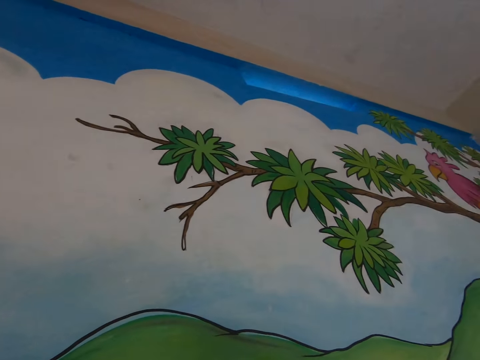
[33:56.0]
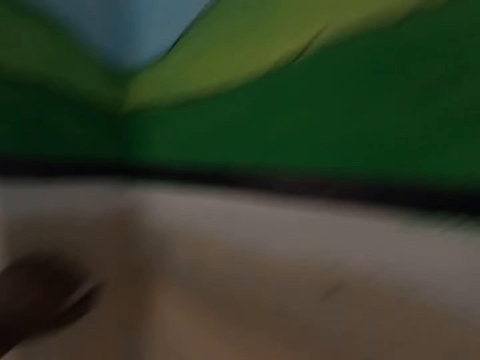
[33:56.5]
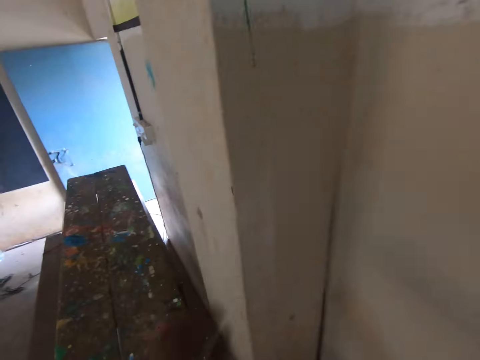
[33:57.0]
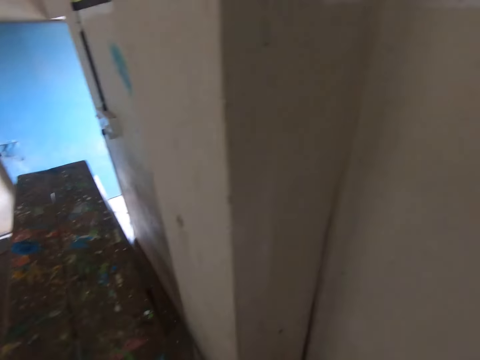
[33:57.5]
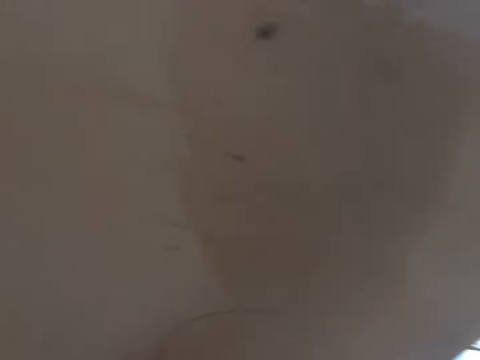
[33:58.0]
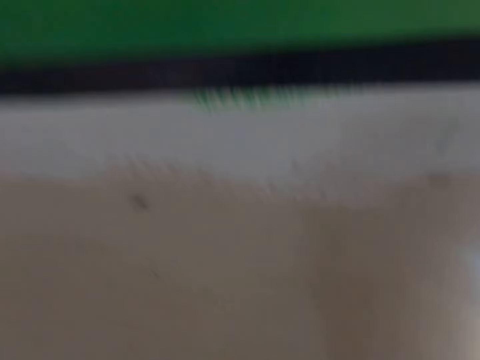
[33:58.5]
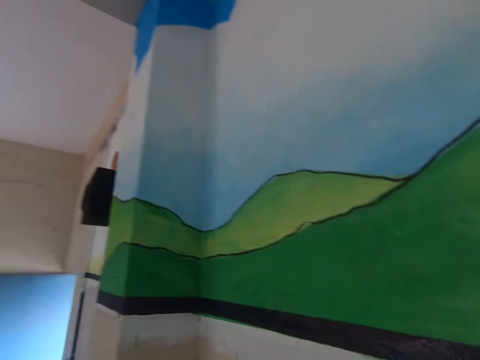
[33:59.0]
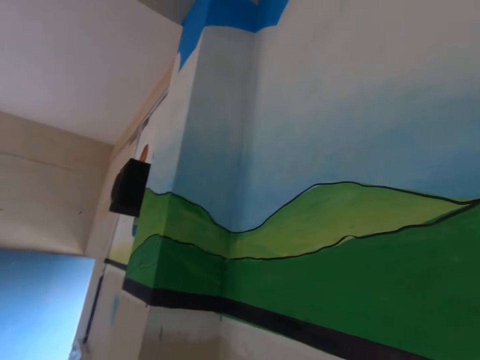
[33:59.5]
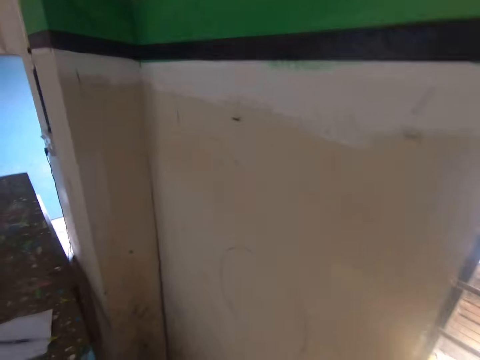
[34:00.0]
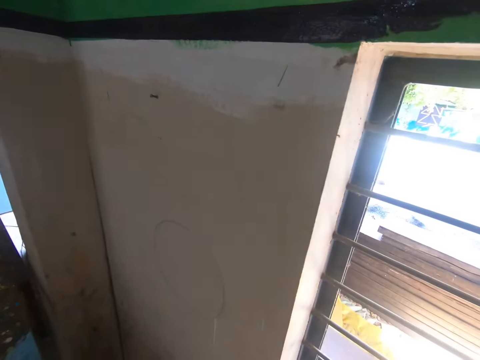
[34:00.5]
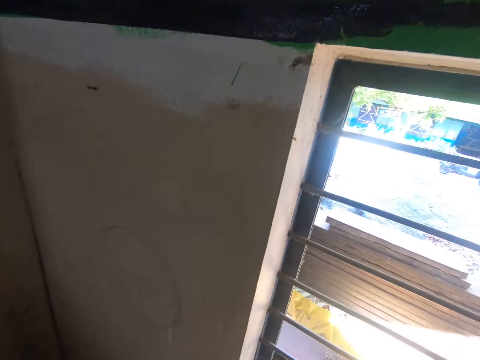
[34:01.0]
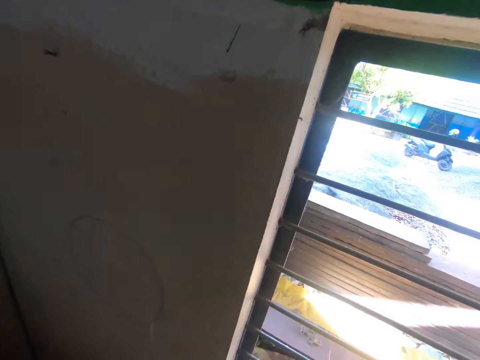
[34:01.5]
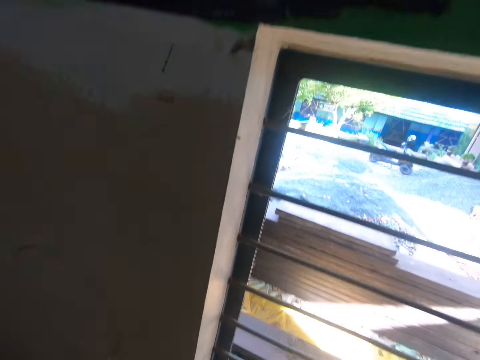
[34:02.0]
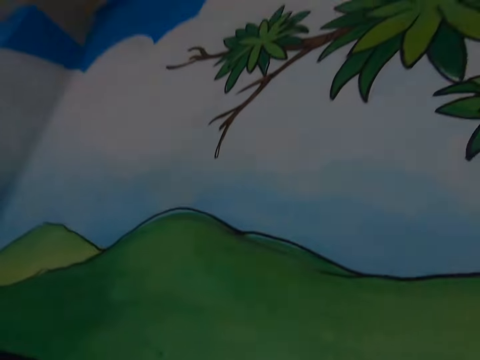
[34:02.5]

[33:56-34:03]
The camera wearer moves around.

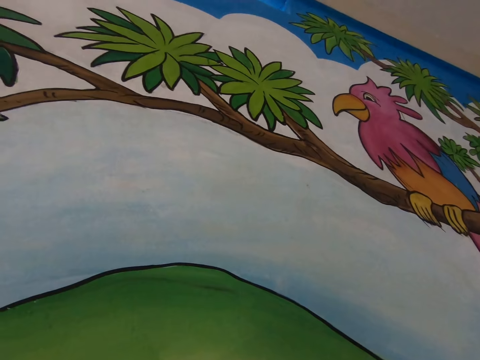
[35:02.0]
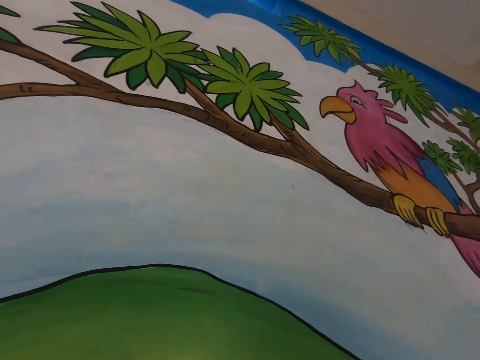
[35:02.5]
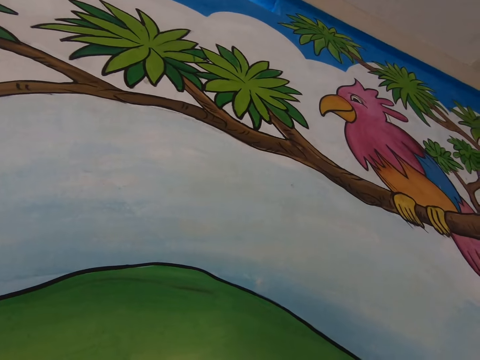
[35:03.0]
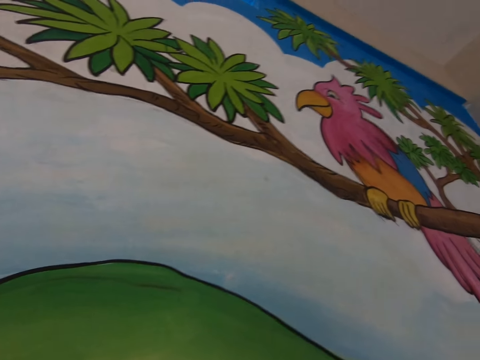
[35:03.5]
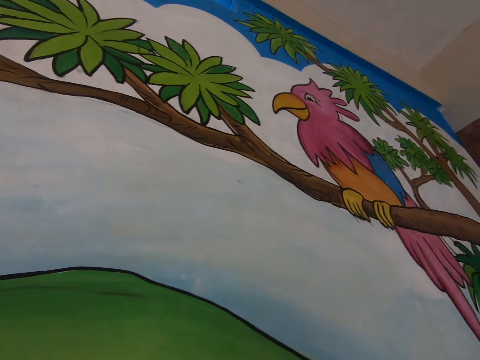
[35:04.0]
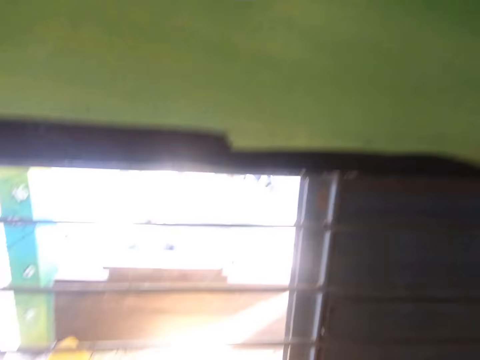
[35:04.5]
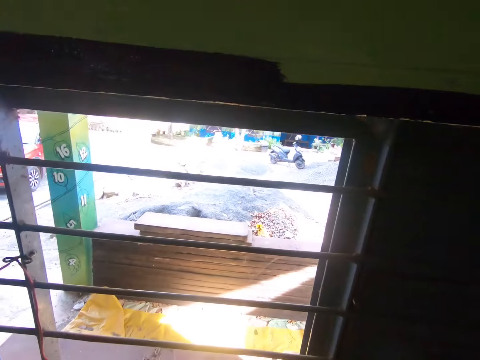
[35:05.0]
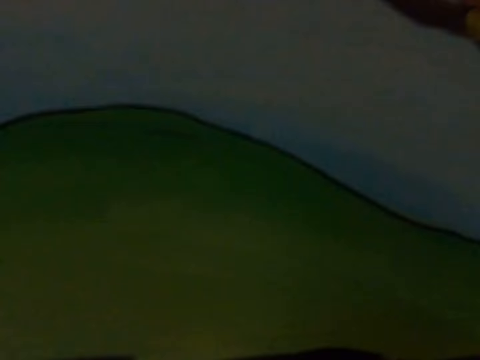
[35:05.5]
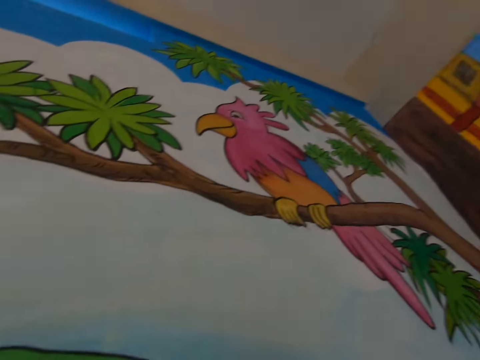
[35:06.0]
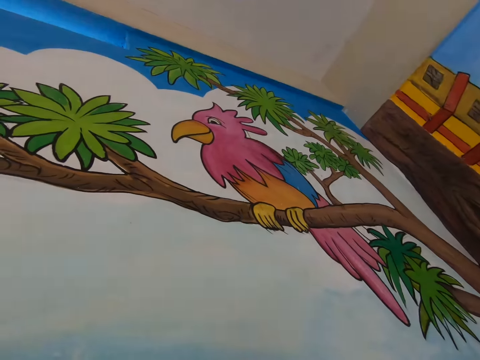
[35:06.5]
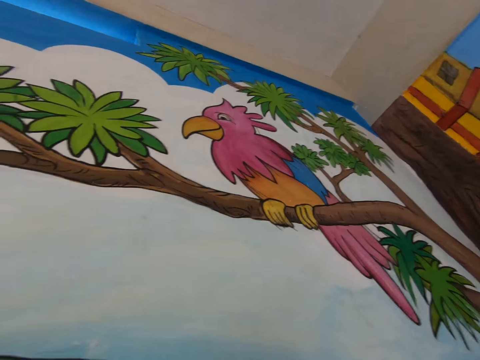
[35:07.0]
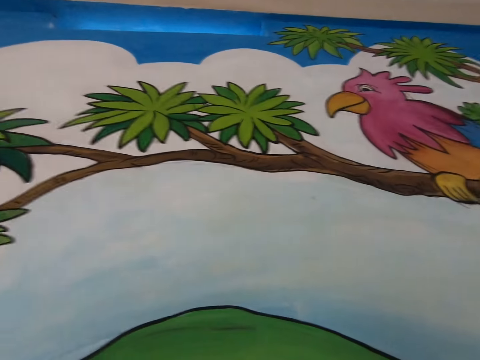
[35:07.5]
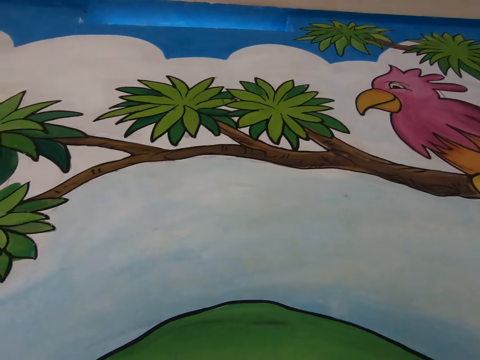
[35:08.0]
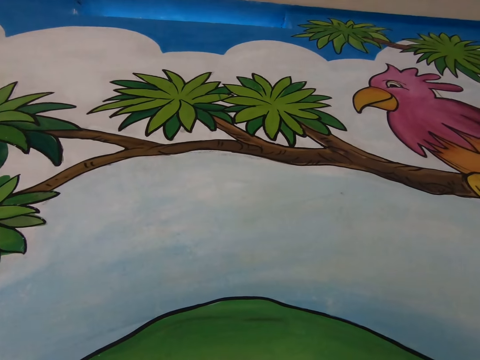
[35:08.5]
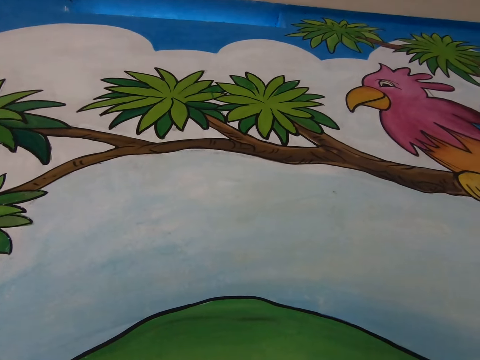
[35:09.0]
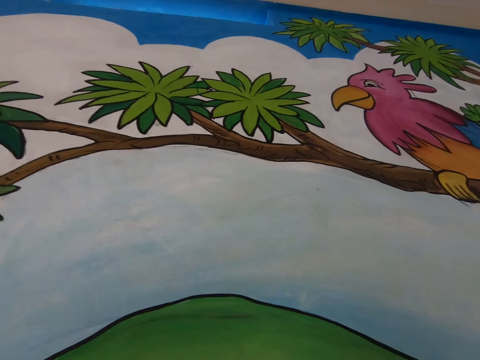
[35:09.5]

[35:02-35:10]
The camera wearer stares on the wall. They look around.
